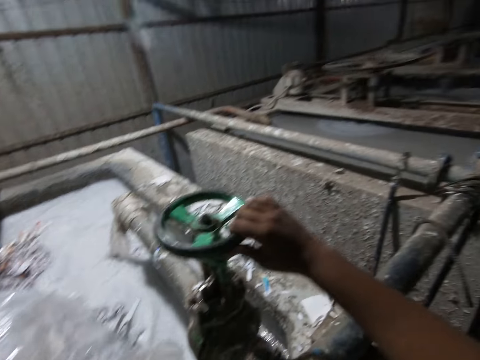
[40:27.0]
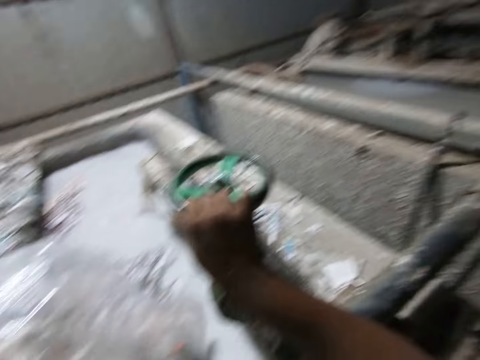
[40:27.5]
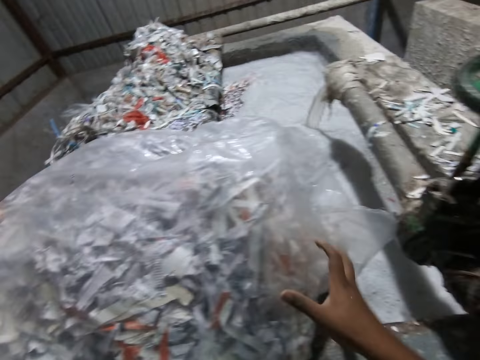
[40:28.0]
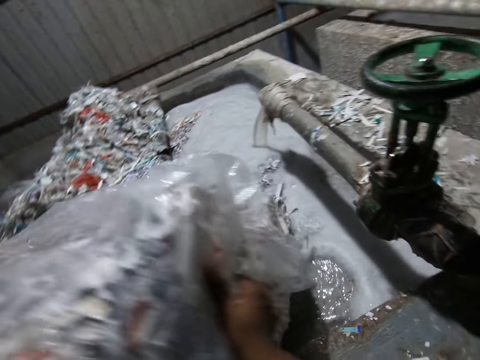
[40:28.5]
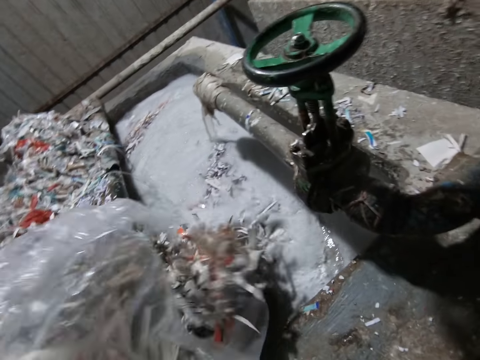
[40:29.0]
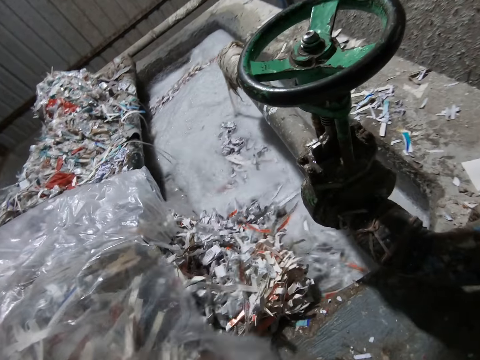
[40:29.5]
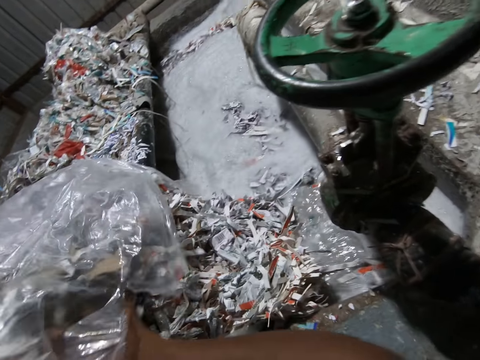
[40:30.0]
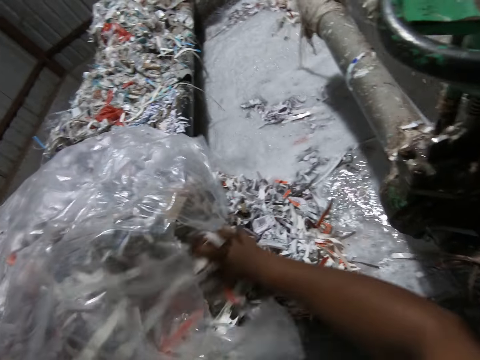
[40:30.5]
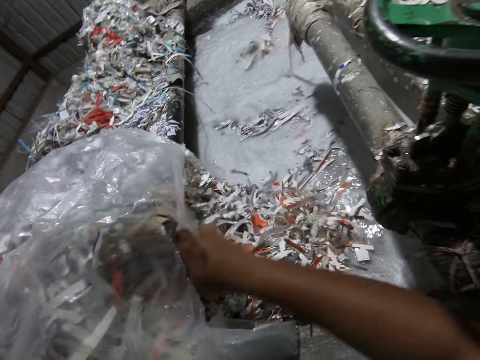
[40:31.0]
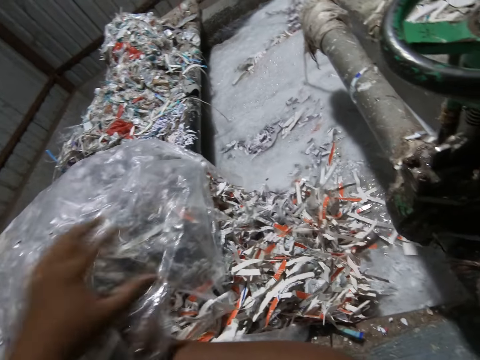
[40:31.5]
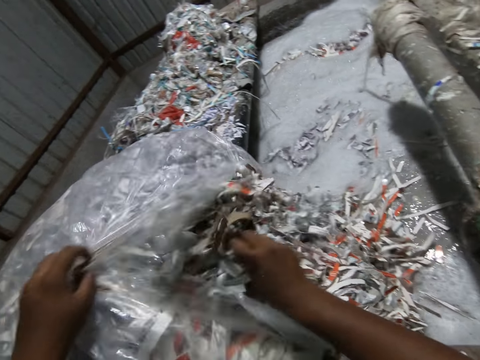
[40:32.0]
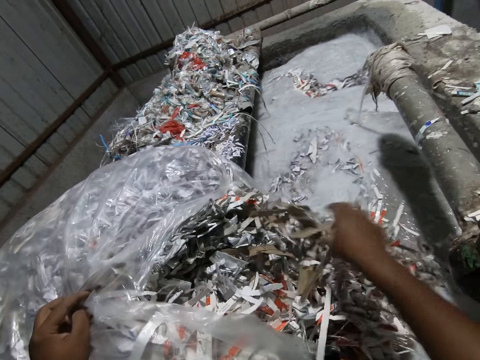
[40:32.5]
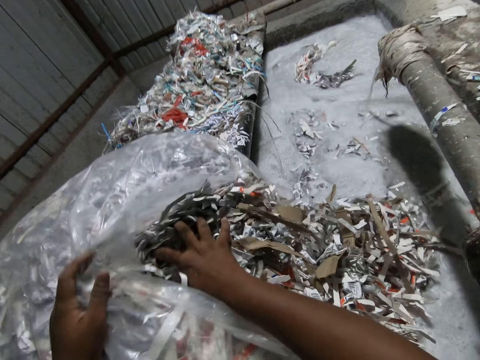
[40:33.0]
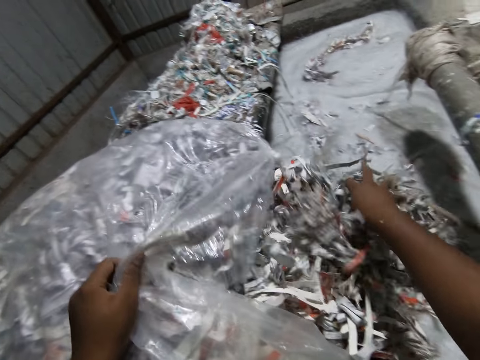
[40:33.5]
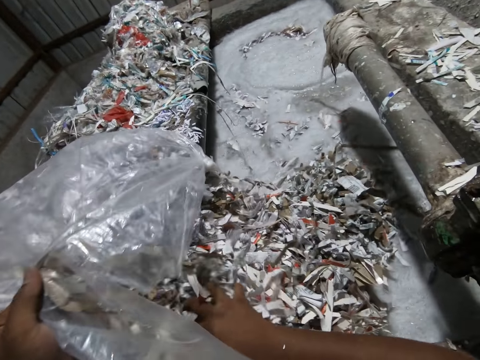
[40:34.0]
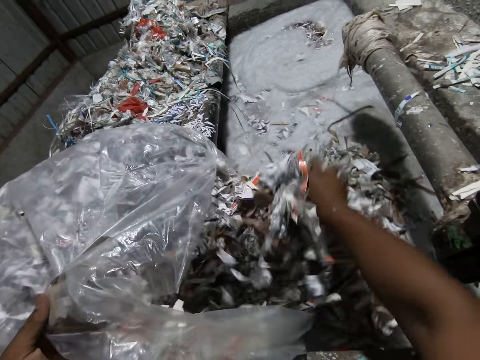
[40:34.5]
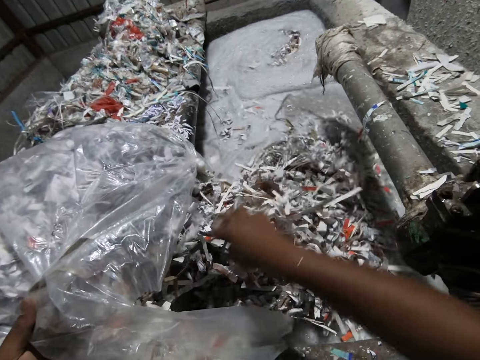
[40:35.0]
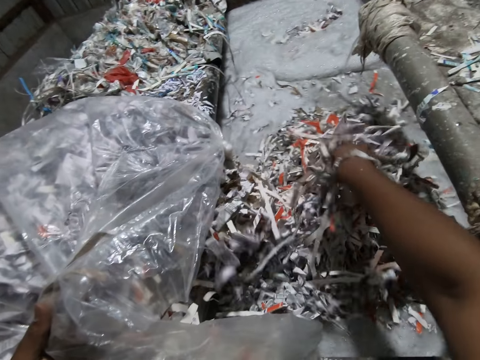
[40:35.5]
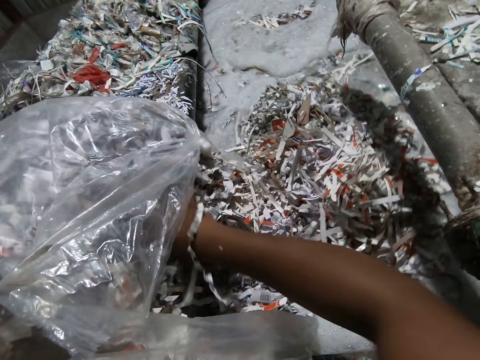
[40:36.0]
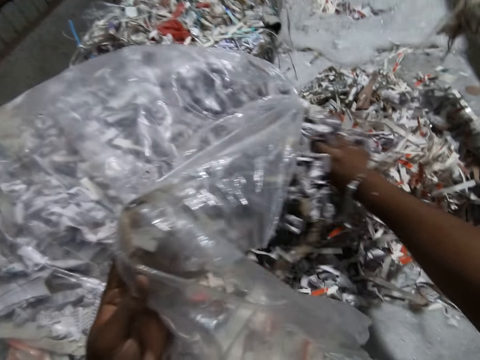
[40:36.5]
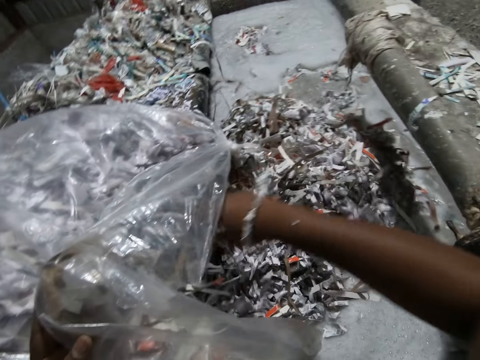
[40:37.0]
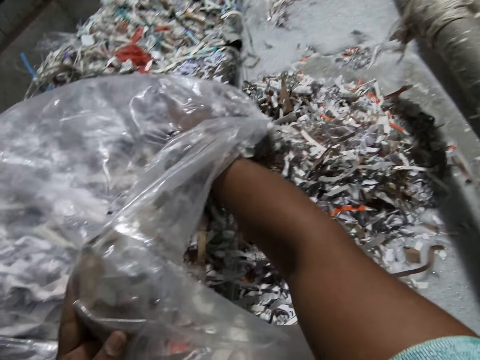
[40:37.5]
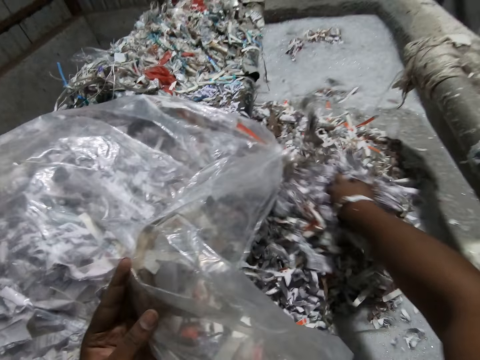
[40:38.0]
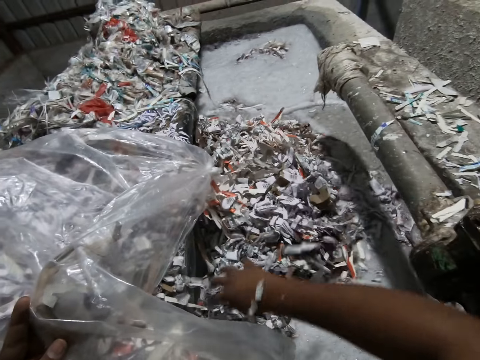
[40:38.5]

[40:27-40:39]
The camera wearer adjusts the bag of paper waste on the slab with both hands. He pours paper shreds in the water. He slides paper wastes in the bag of paper waste on the slab into the concrete trench in the factory with his right hand. He holds the bag of paper waste on the slab with his left hand.

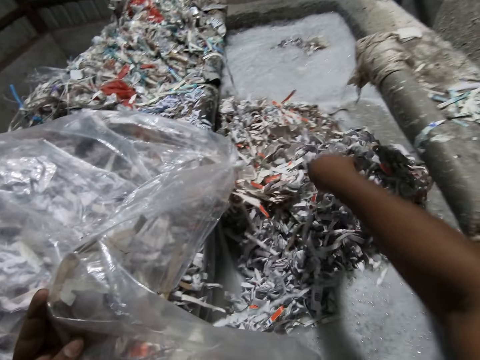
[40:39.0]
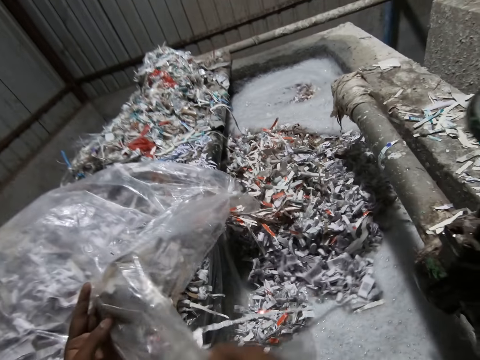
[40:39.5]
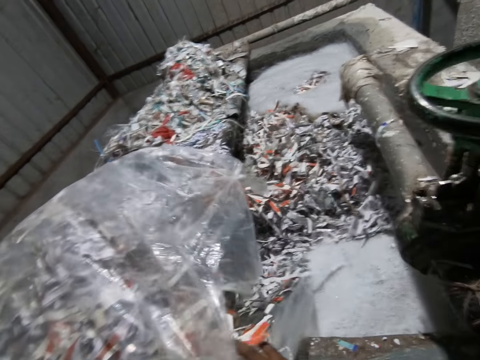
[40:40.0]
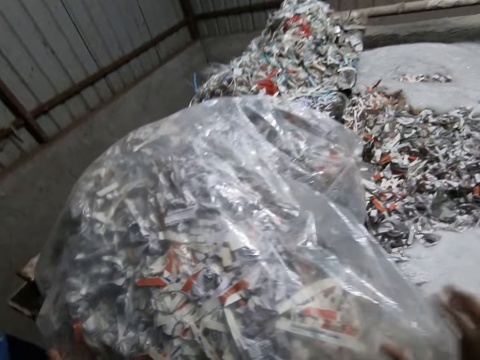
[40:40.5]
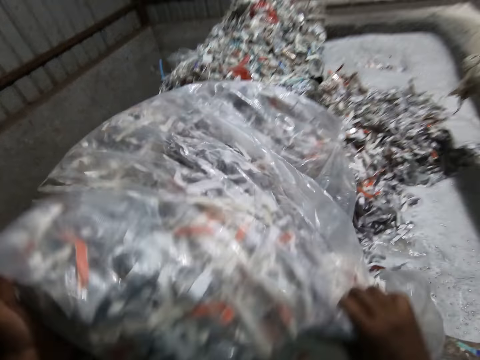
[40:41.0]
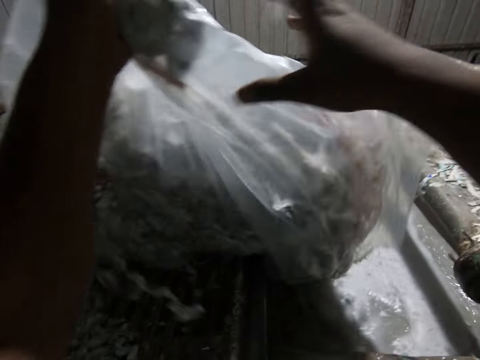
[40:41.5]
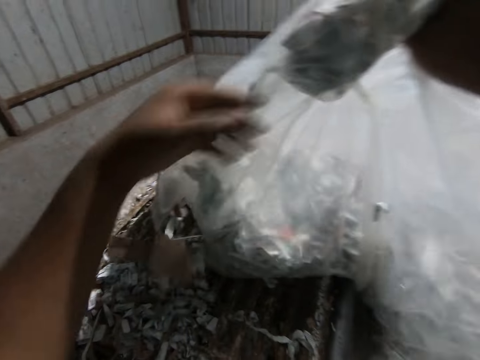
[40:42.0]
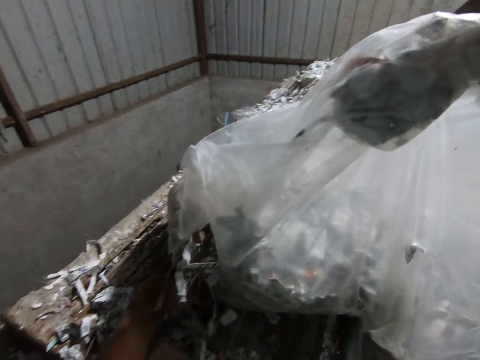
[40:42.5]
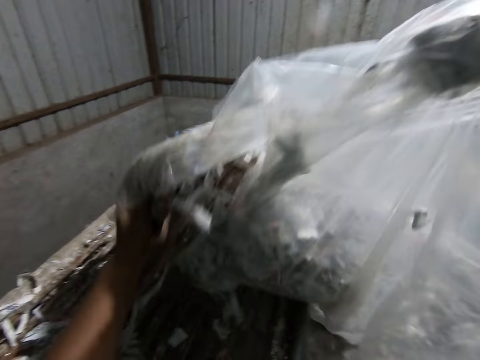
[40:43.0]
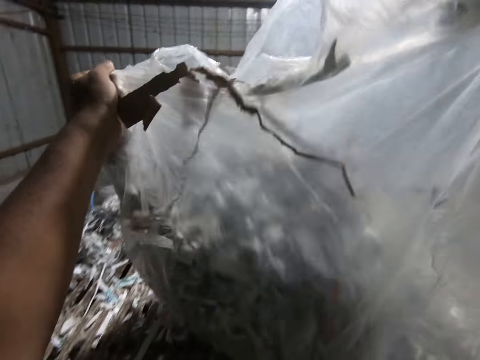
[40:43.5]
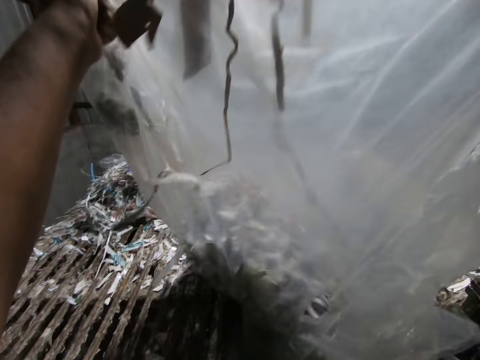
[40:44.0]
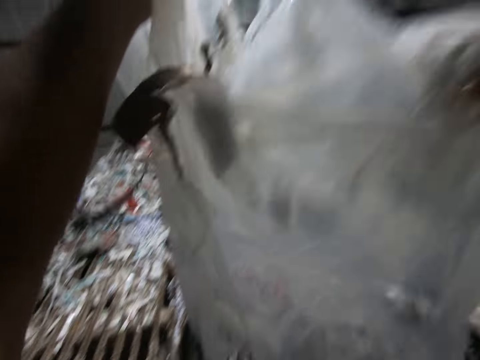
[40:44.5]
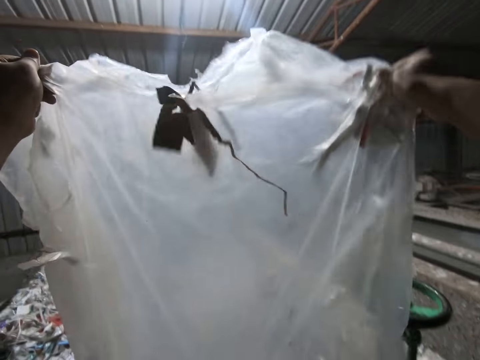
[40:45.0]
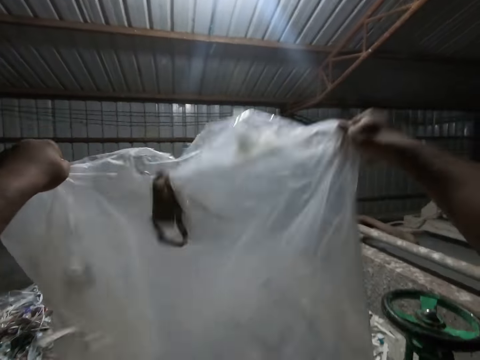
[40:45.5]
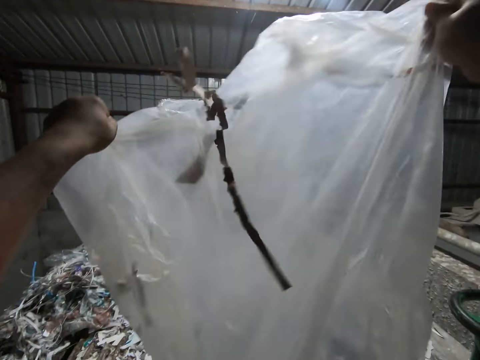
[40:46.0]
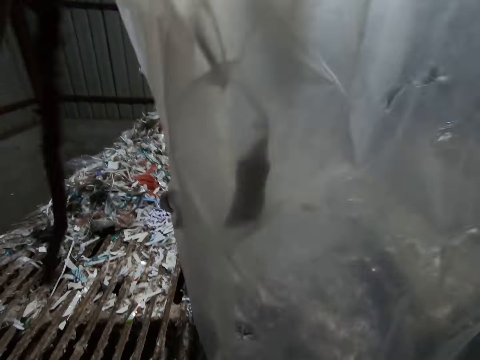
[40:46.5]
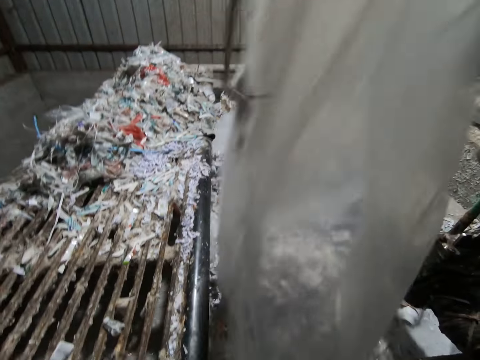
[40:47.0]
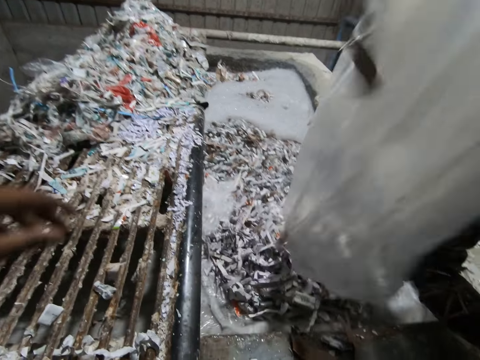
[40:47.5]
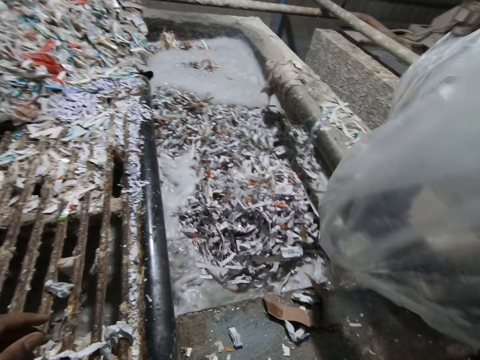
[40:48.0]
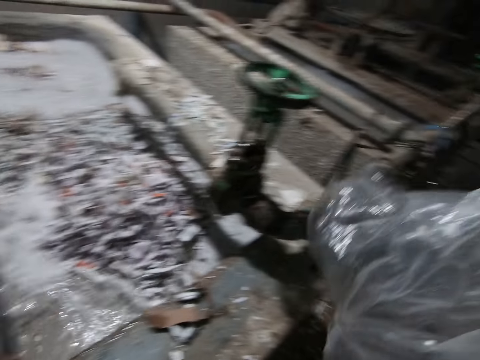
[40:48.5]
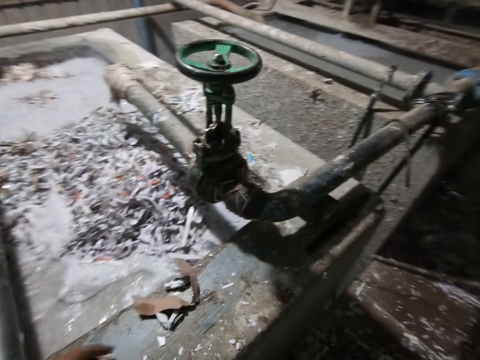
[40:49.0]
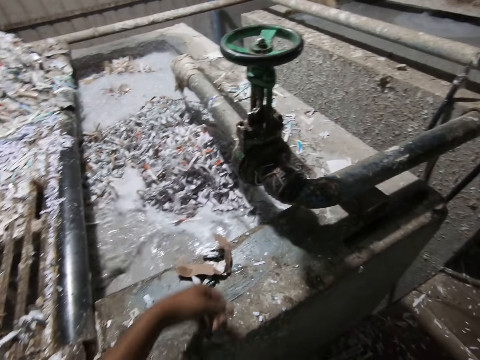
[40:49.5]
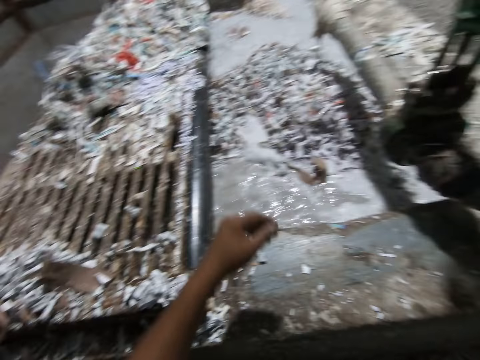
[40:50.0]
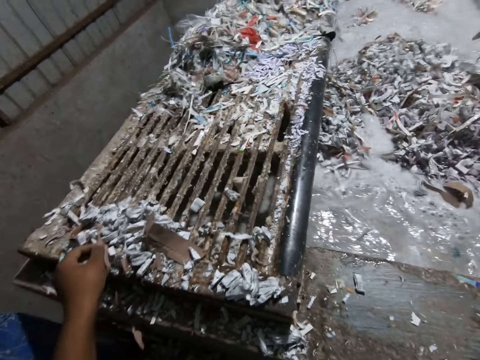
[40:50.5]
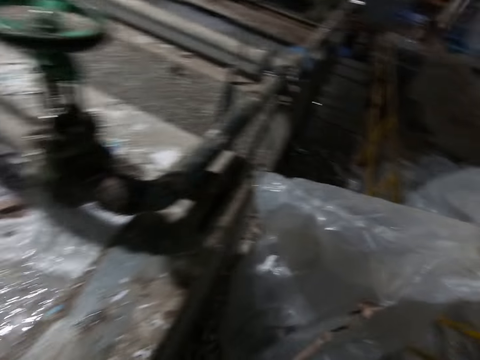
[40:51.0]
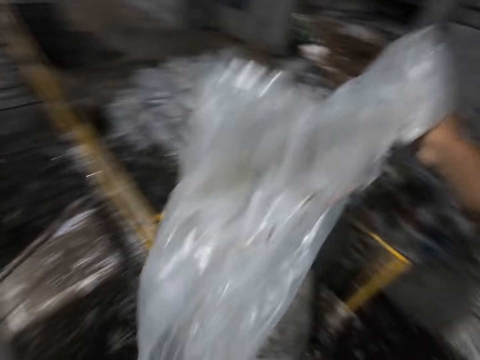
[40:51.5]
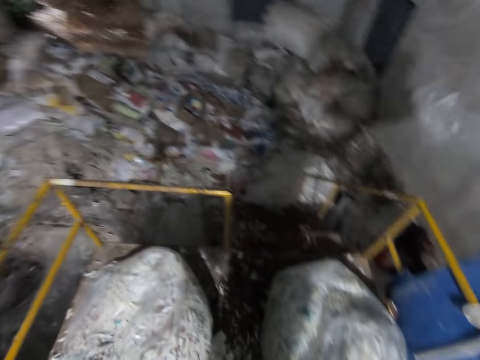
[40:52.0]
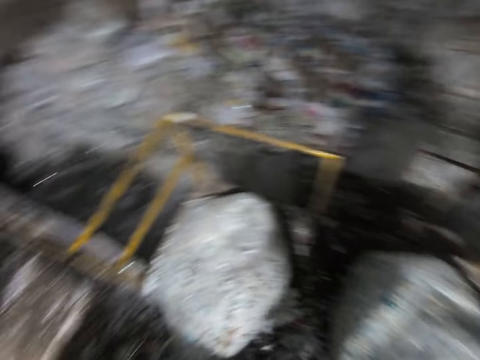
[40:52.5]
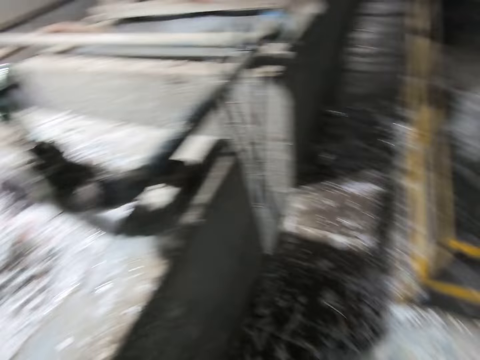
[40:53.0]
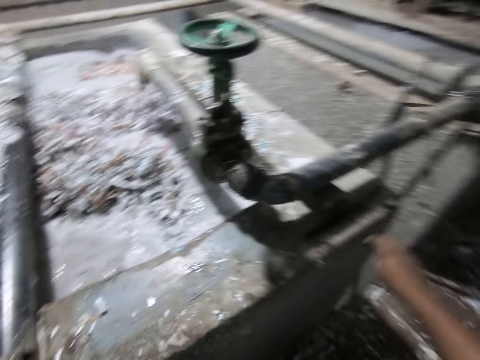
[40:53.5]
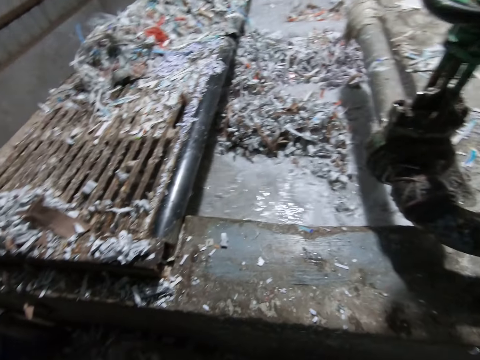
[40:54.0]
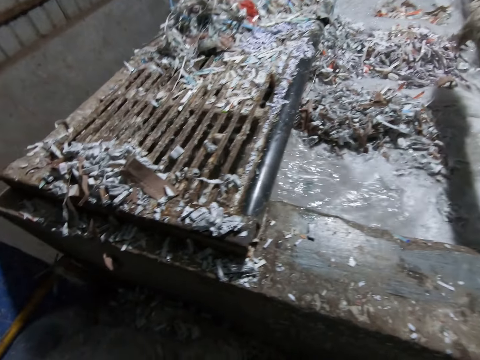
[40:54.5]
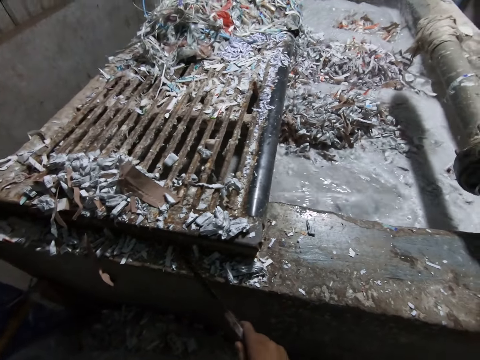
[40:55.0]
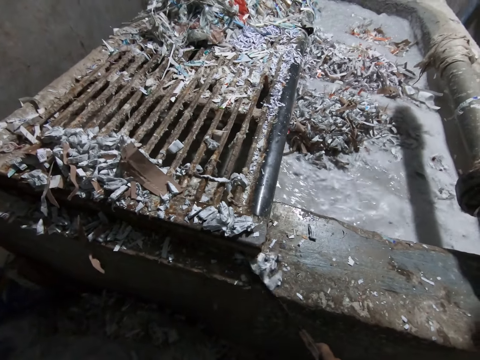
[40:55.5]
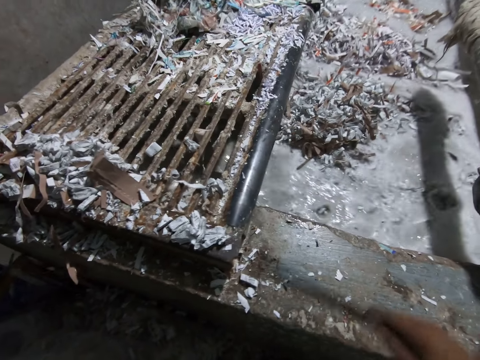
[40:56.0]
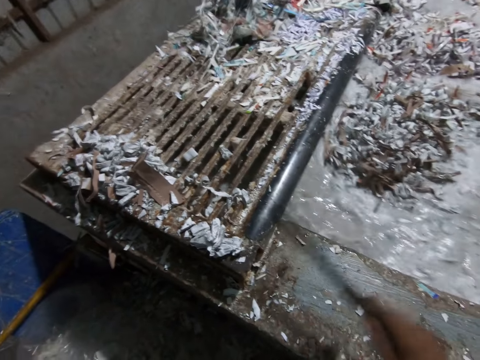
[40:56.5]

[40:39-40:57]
The camera wearer turns the bag of paper waste over into the concrete trench in the factory with both hands. He pushes a shredded paper into the egg tray machine with his left hand. He throws the polythene bag in his right hand on the ground. He picks up the plastic. He pushes the shredded paper into the egg tray machine with a rod in his right hand. He removes the papers with the plastic.
